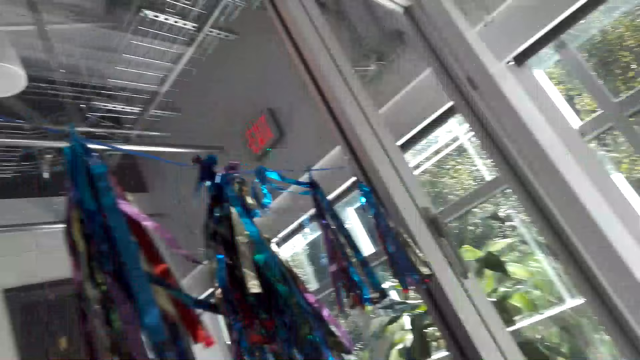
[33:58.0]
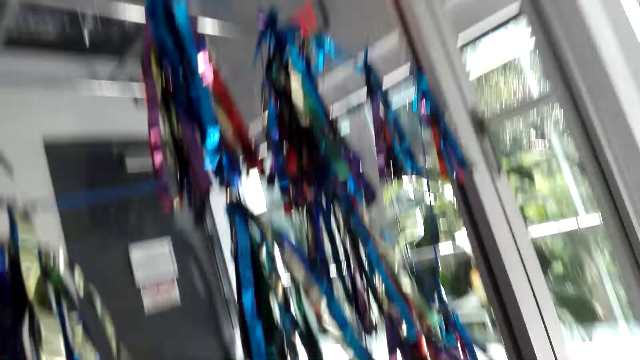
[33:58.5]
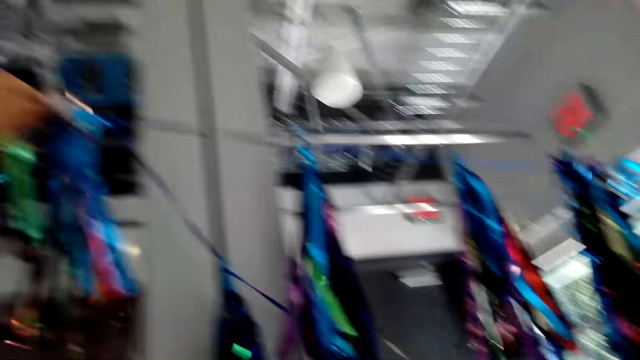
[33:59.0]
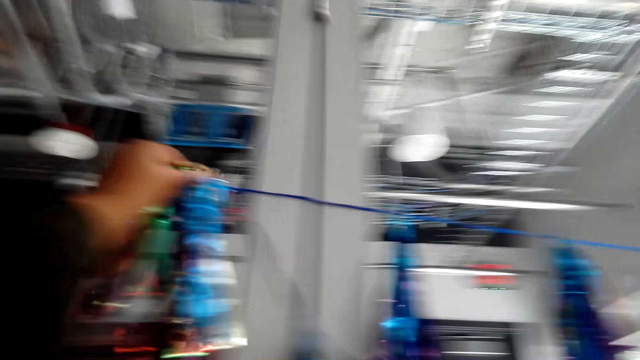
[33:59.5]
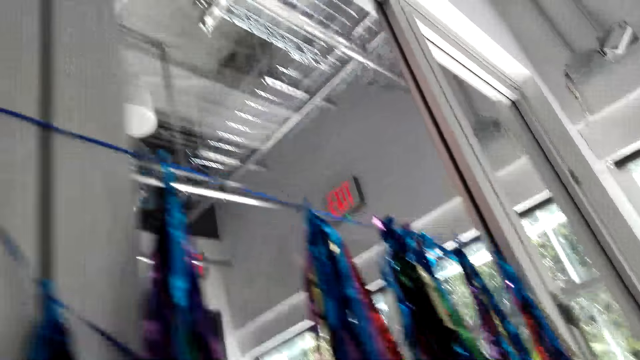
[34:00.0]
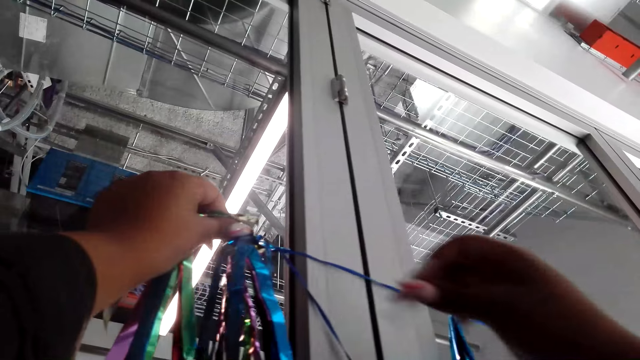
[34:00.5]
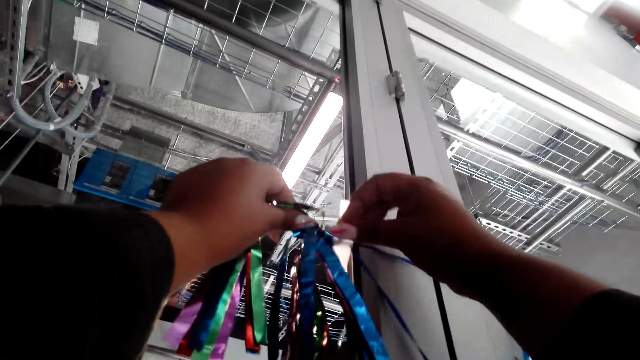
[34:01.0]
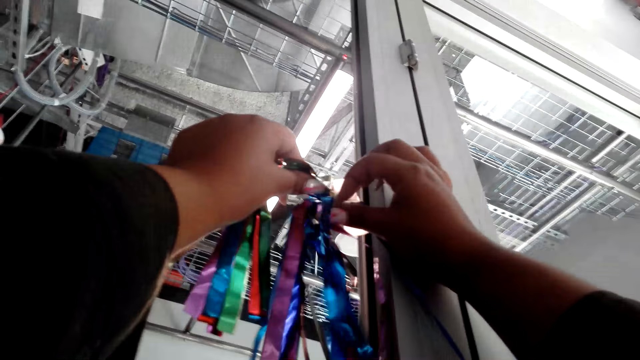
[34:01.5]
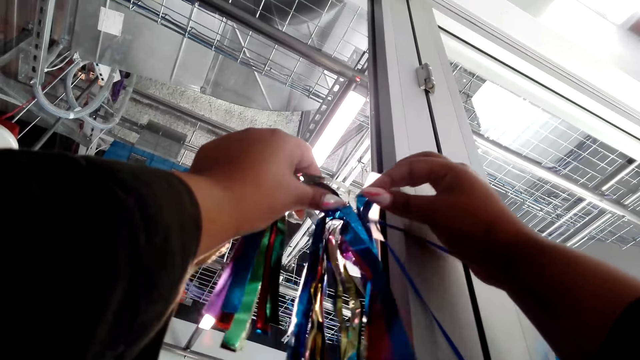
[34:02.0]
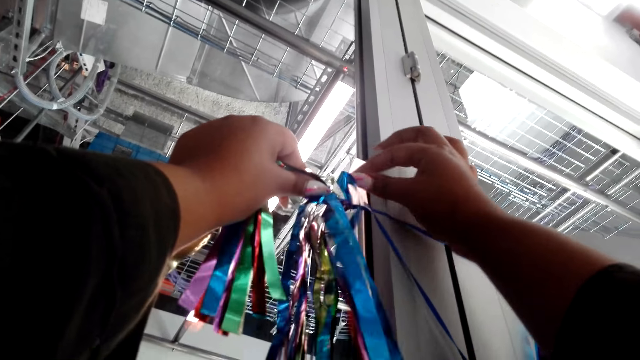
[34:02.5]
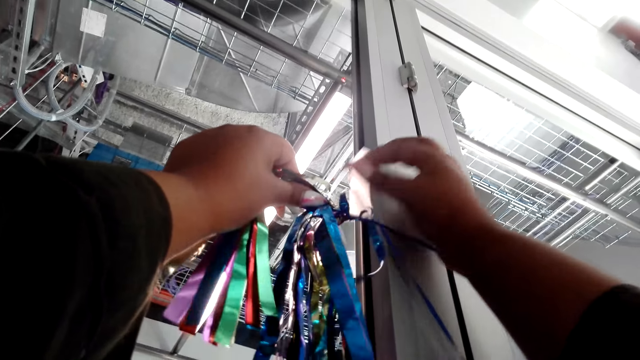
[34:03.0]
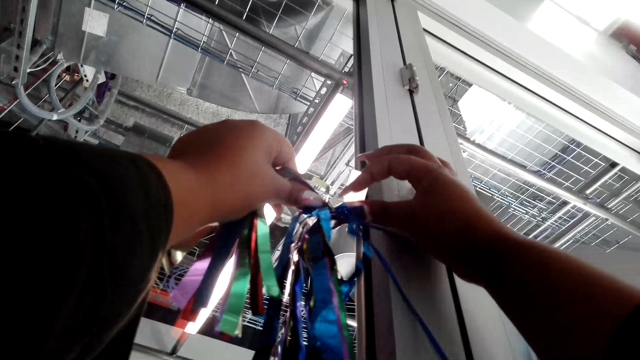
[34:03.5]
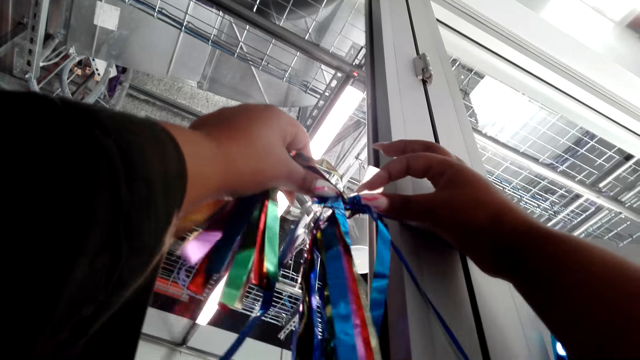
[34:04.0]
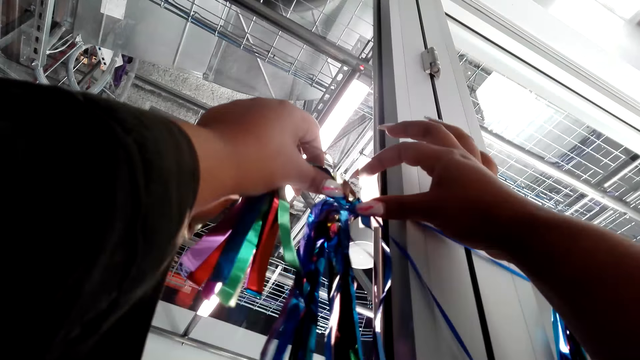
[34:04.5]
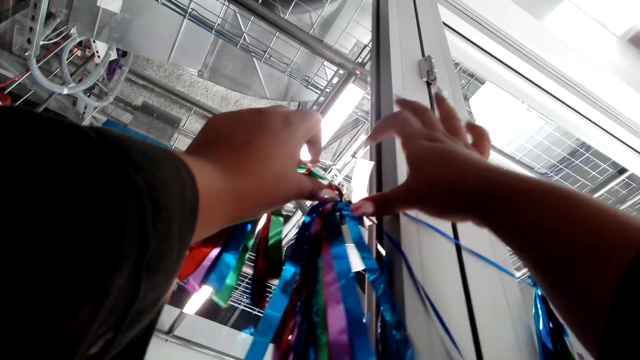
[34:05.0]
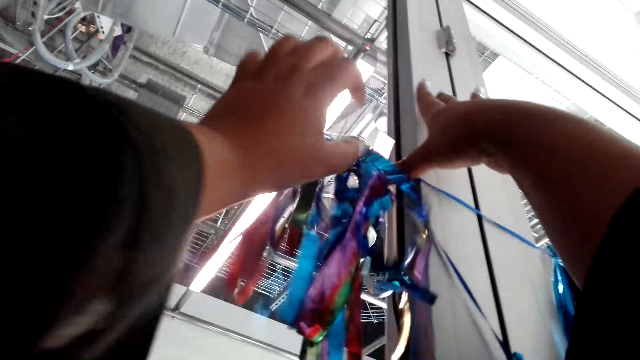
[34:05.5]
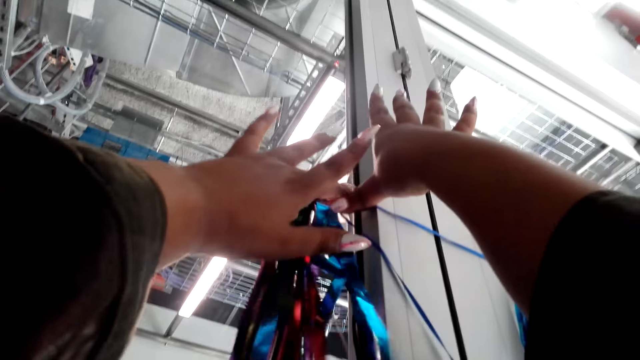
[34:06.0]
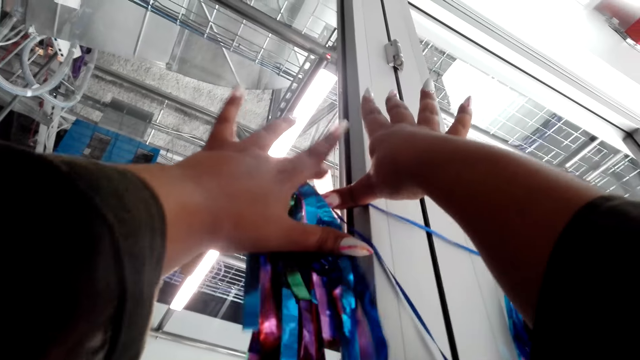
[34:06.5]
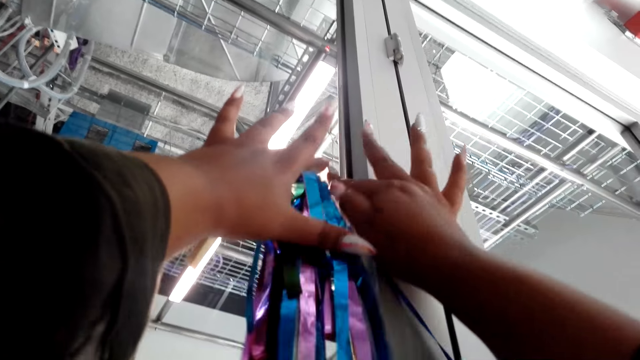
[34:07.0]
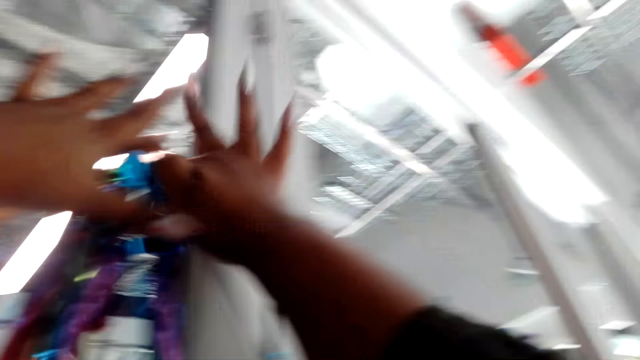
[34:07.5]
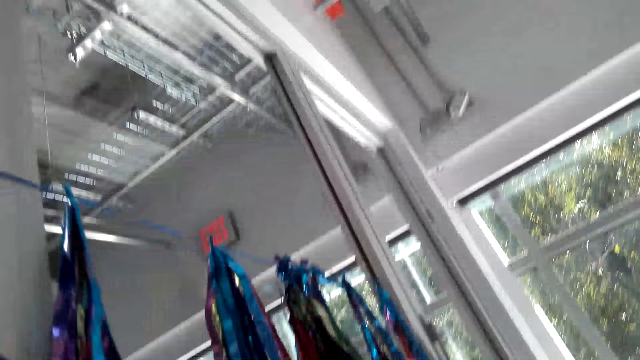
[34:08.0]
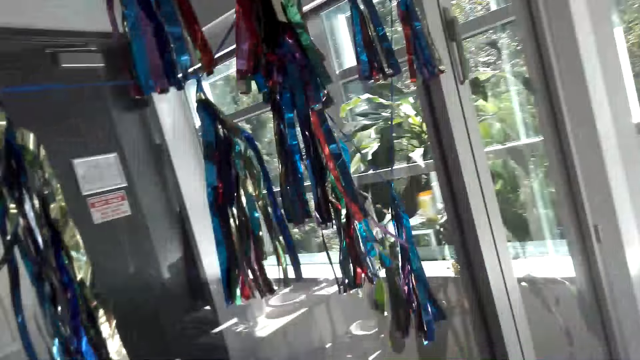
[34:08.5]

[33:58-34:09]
The camera wearer sticks decoration on the wall with a tape. They stick the decoration on the wall with a tape again.

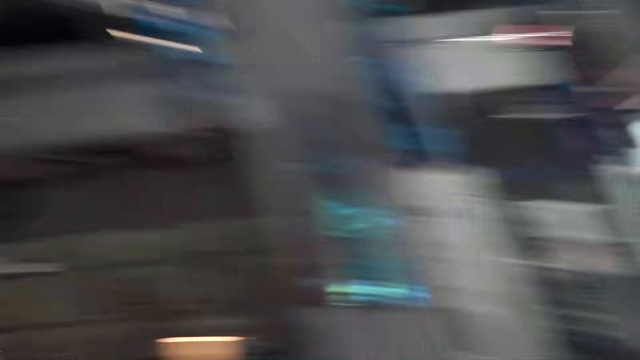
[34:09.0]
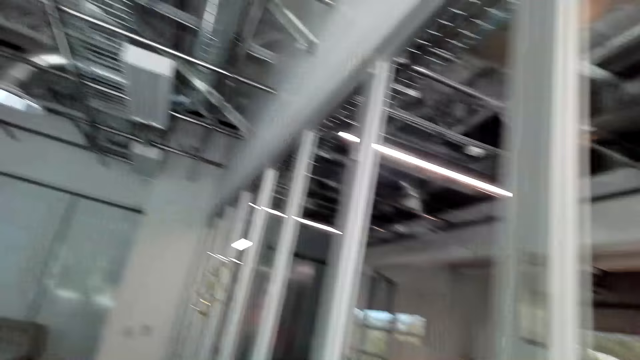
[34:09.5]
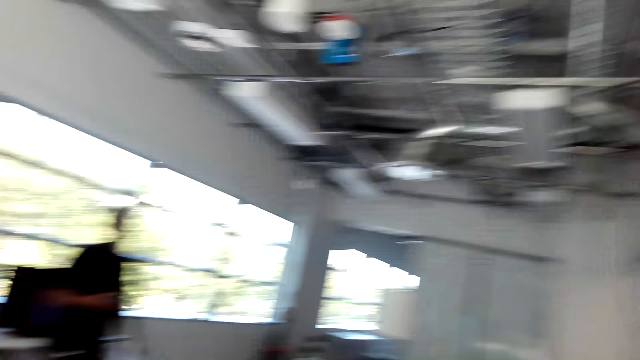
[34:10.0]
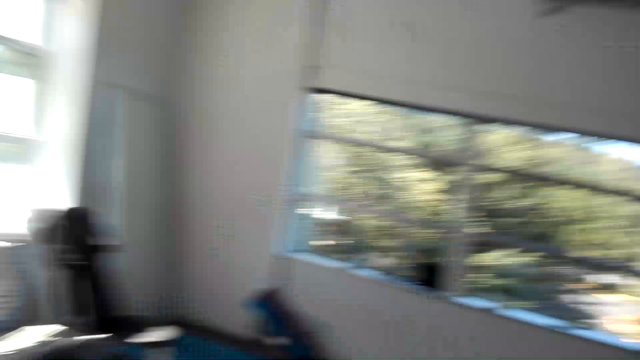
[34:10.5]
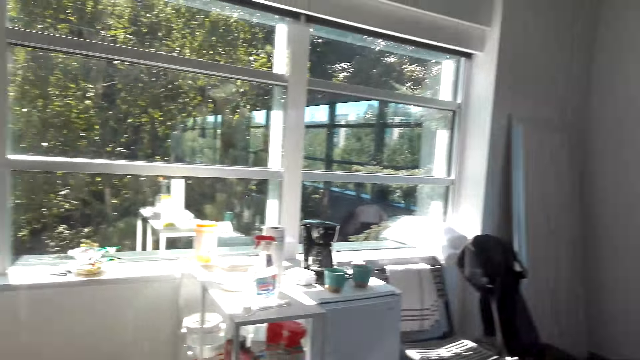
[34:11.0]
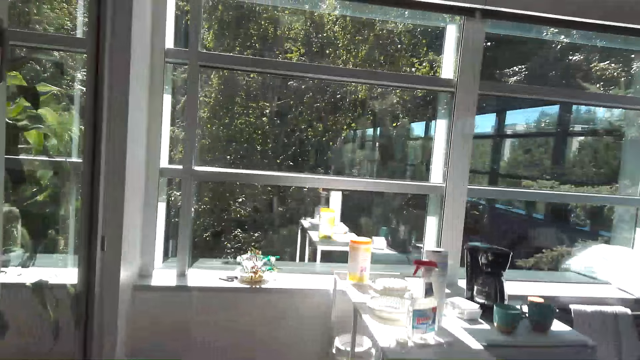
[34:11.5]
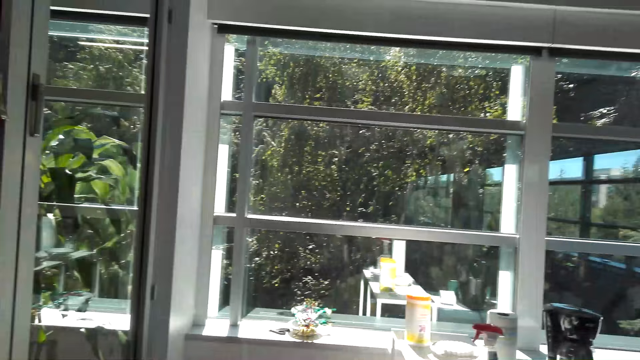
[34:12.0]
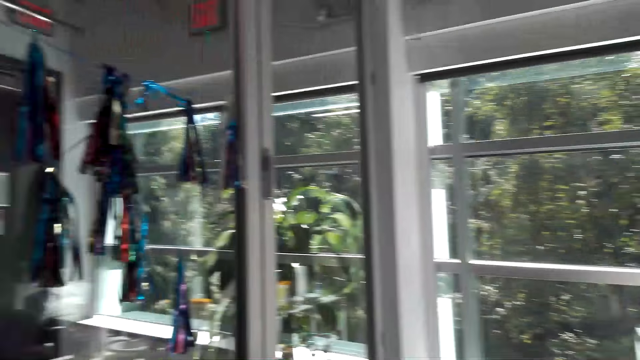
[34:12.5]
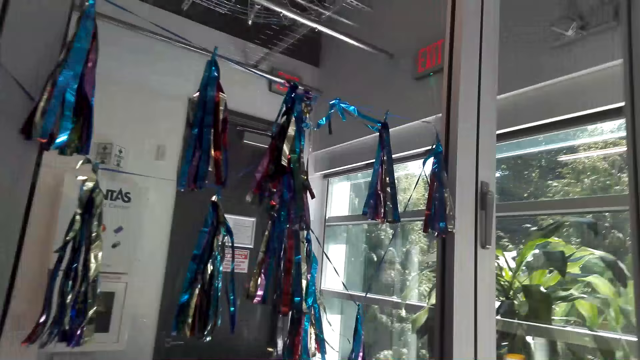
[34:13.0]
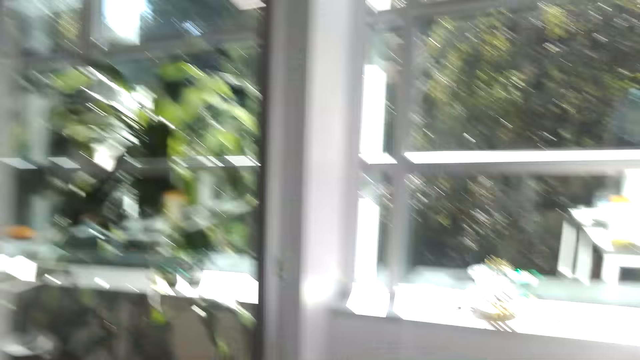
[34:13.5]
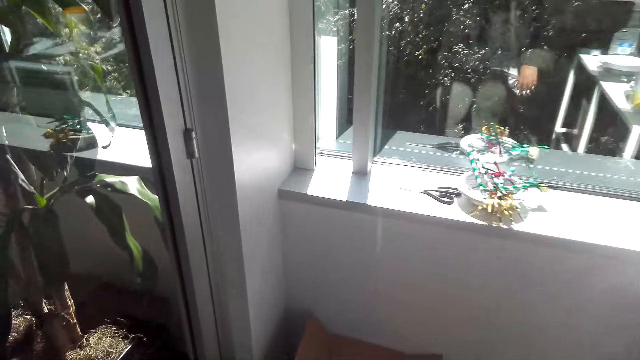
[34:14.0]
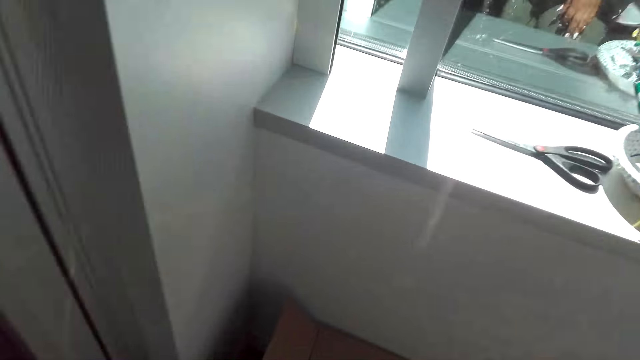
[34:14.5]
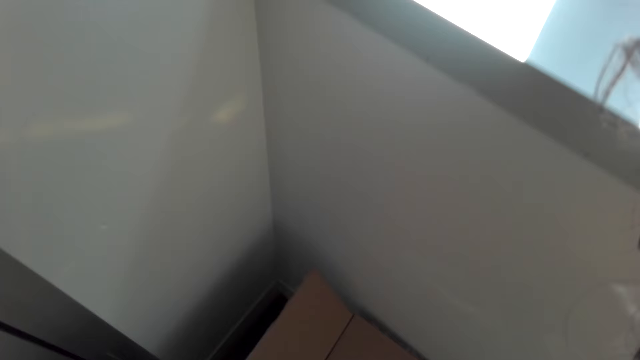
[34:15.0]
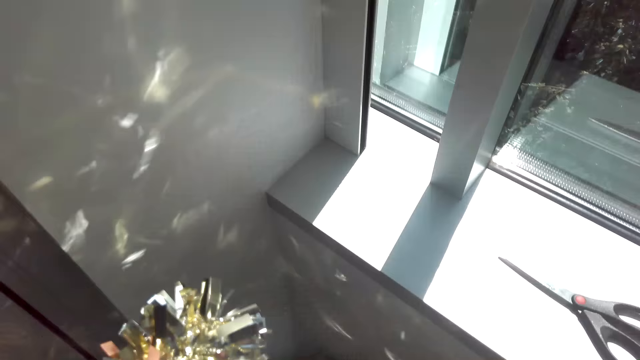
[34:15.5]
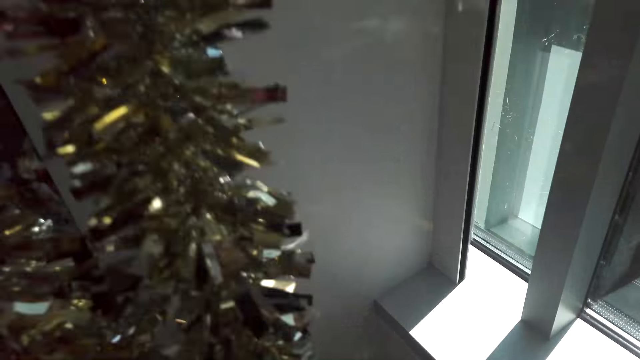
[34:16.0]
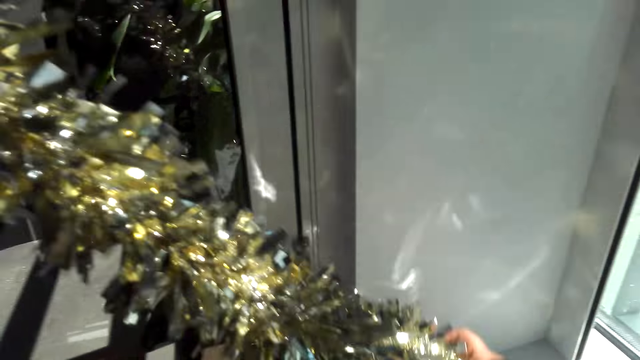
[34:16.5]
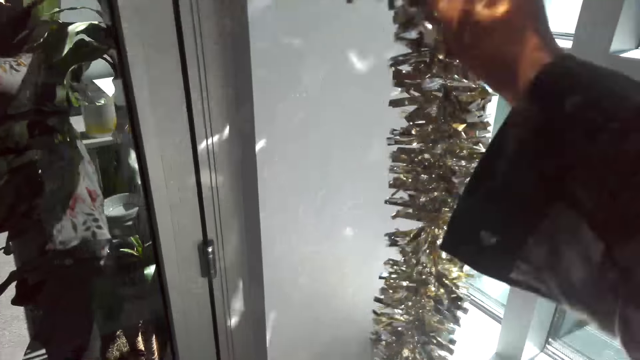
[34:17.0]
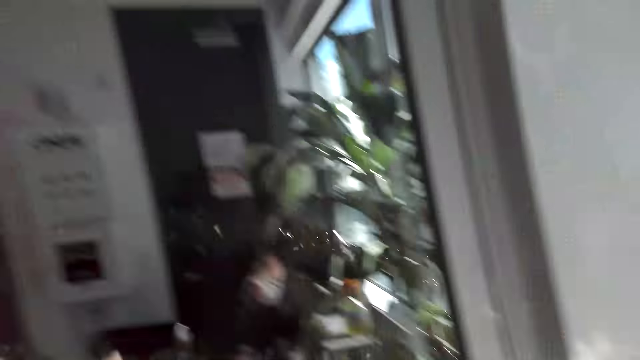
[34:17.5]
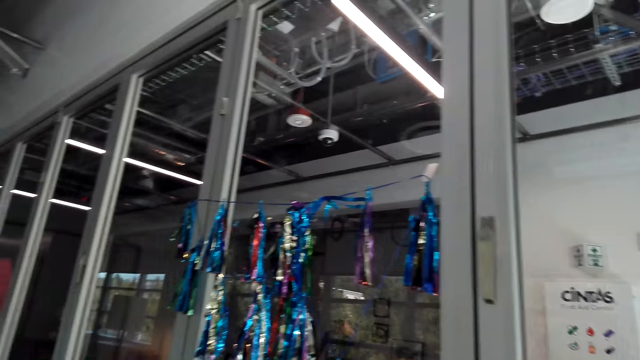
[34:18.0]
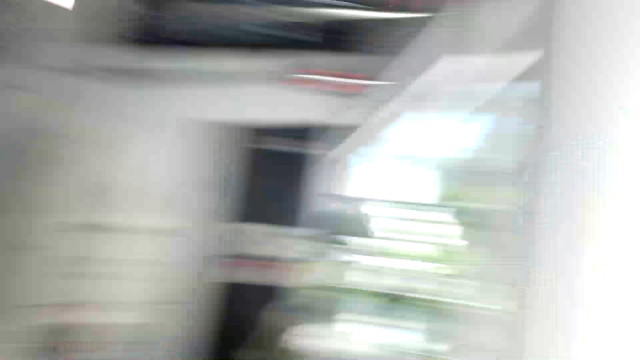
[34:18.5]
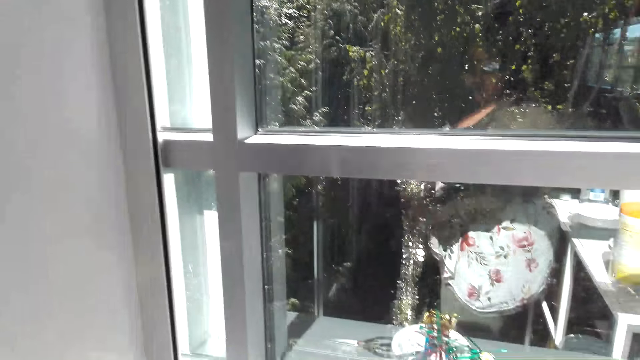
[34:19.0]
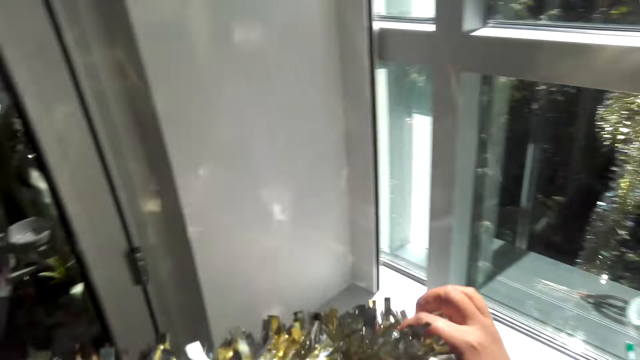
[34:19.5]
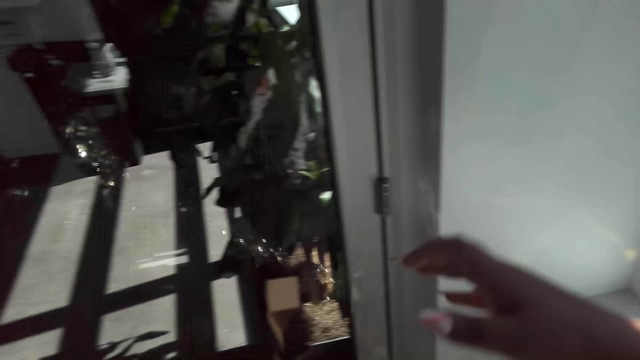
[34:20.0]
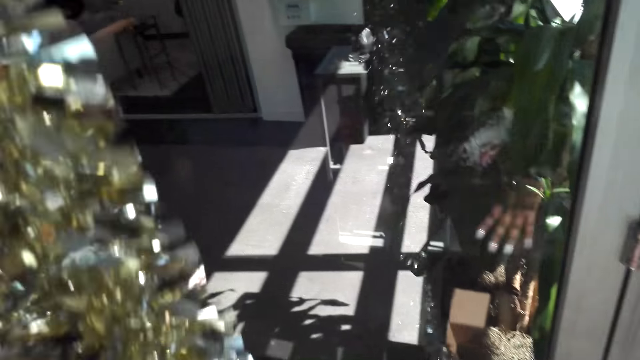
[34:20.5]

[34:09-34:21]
The camera wearer walks around the room. They pull up the flowers.
